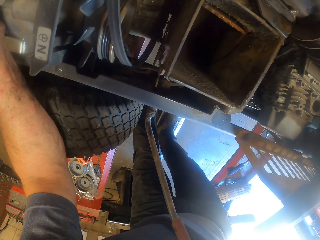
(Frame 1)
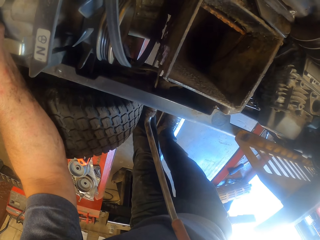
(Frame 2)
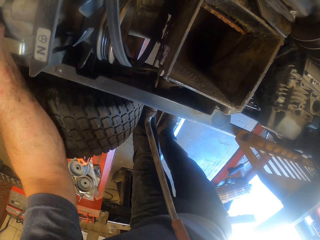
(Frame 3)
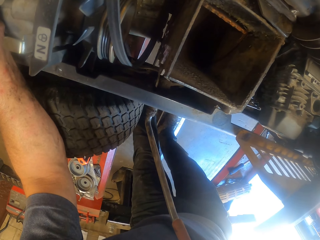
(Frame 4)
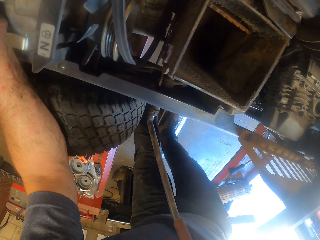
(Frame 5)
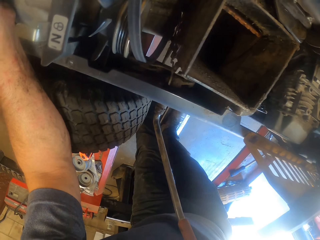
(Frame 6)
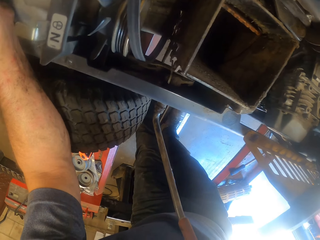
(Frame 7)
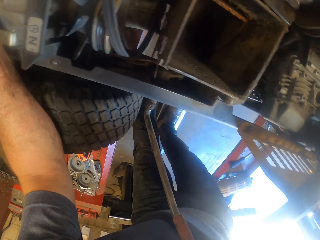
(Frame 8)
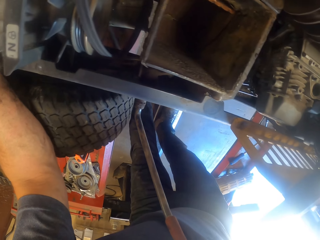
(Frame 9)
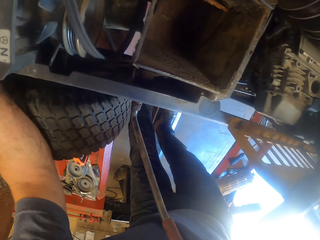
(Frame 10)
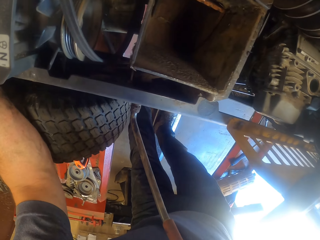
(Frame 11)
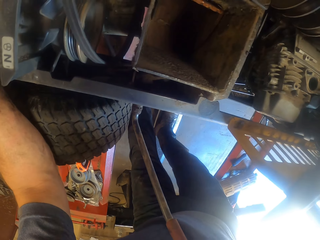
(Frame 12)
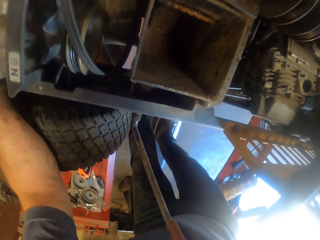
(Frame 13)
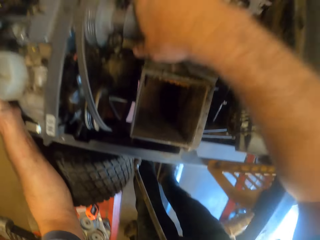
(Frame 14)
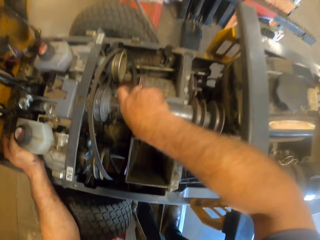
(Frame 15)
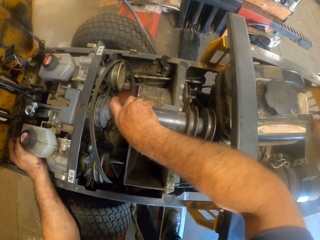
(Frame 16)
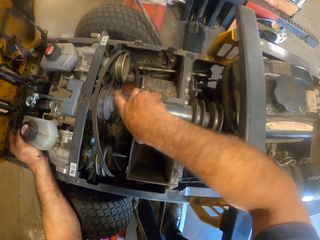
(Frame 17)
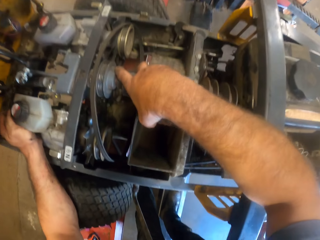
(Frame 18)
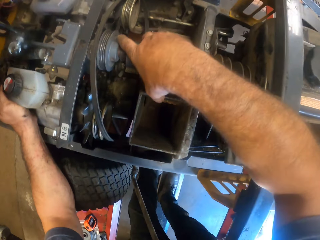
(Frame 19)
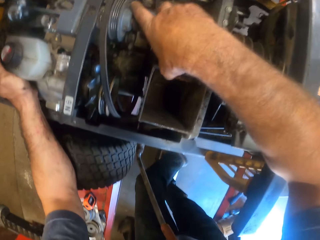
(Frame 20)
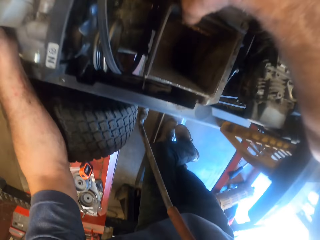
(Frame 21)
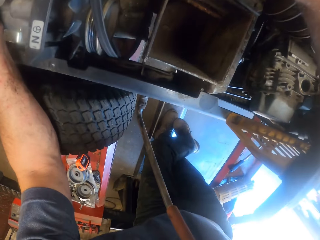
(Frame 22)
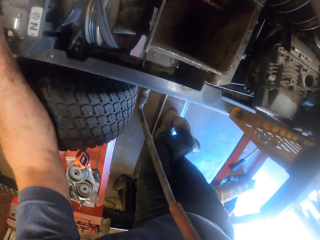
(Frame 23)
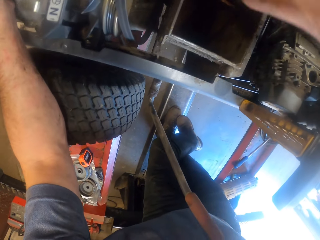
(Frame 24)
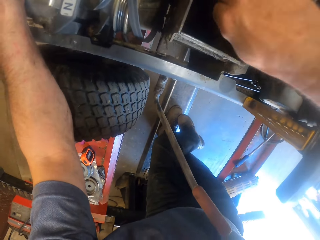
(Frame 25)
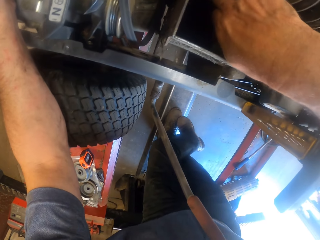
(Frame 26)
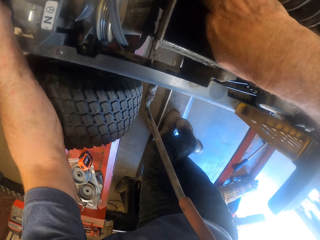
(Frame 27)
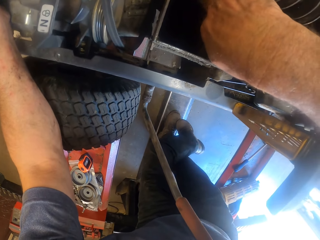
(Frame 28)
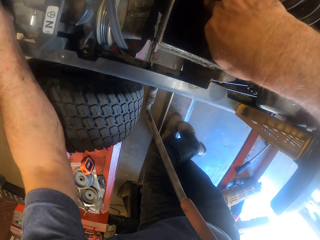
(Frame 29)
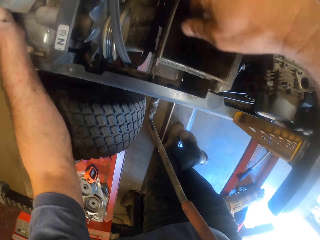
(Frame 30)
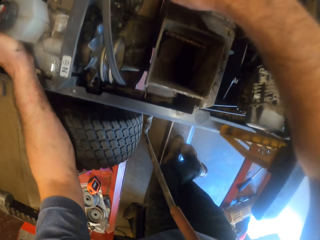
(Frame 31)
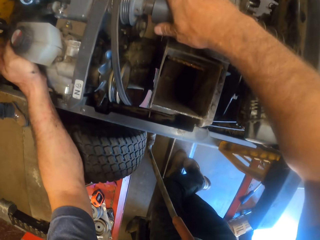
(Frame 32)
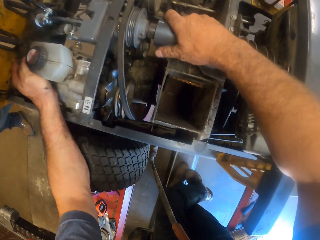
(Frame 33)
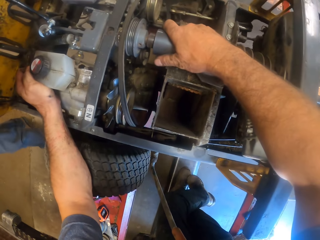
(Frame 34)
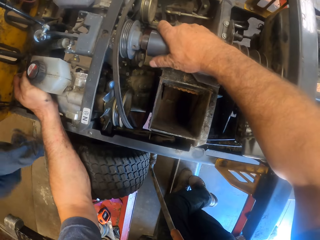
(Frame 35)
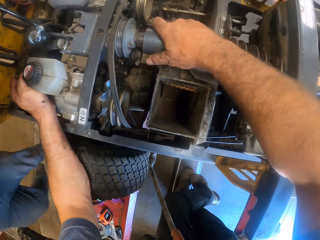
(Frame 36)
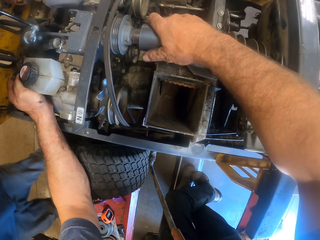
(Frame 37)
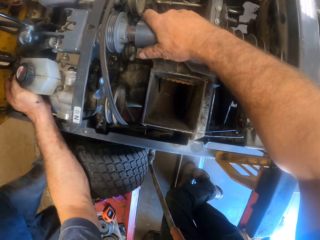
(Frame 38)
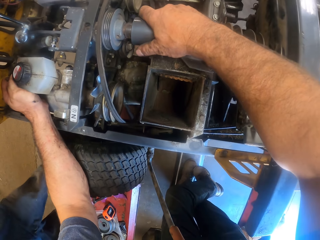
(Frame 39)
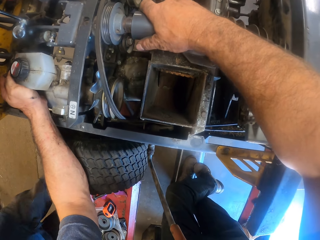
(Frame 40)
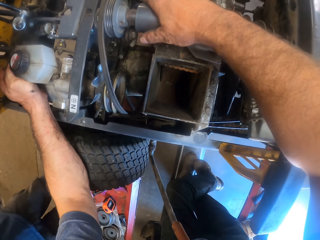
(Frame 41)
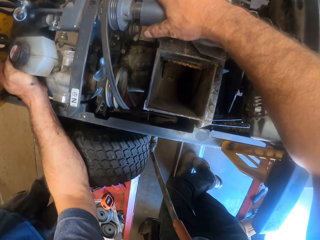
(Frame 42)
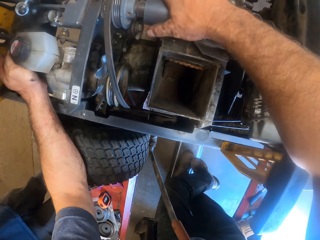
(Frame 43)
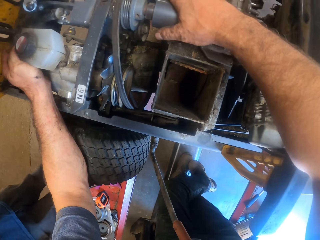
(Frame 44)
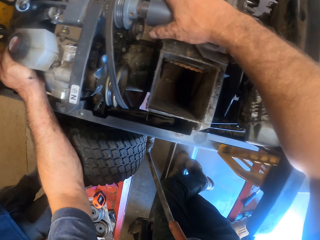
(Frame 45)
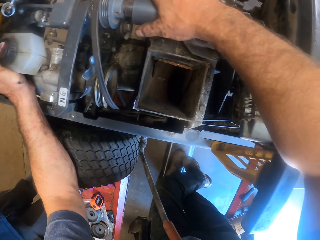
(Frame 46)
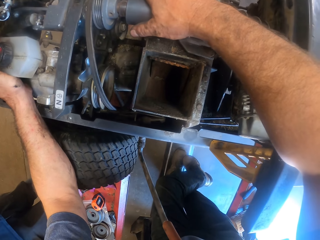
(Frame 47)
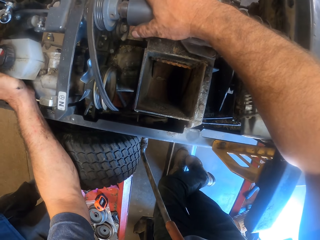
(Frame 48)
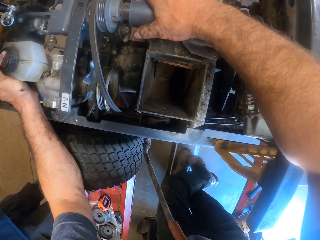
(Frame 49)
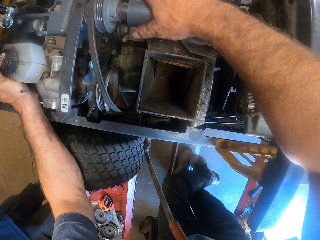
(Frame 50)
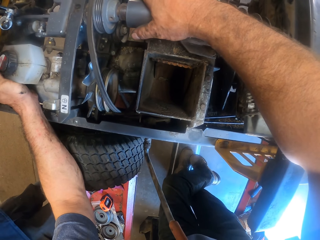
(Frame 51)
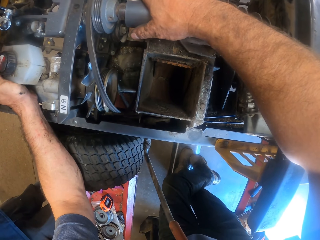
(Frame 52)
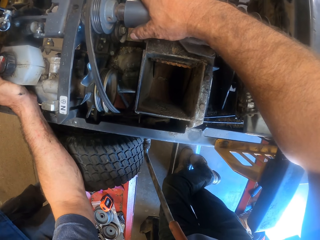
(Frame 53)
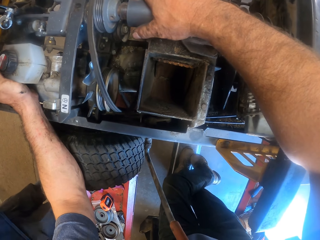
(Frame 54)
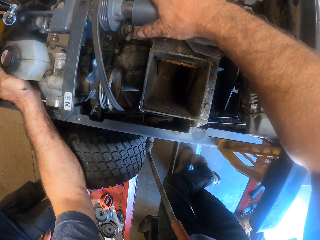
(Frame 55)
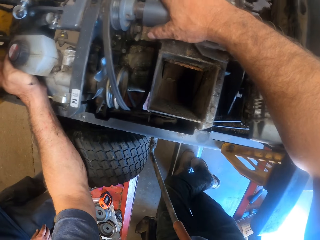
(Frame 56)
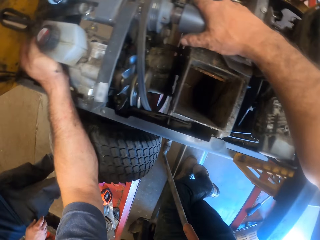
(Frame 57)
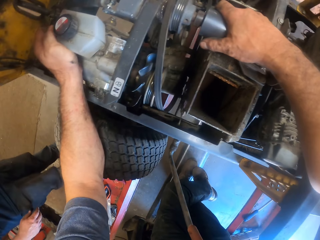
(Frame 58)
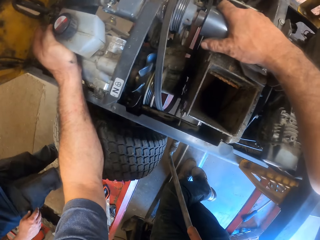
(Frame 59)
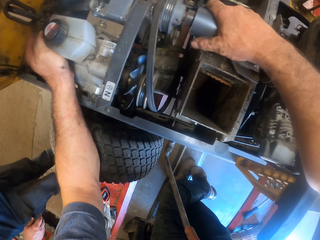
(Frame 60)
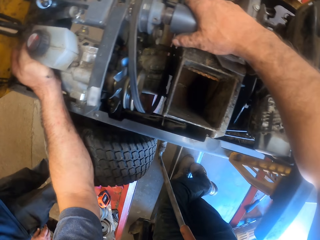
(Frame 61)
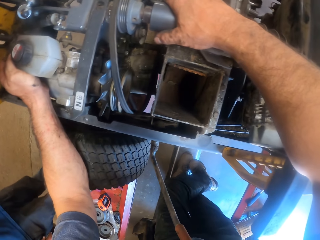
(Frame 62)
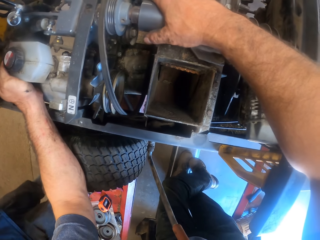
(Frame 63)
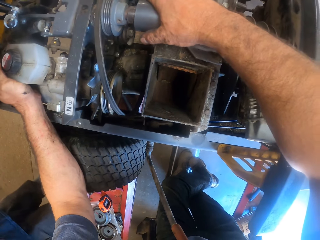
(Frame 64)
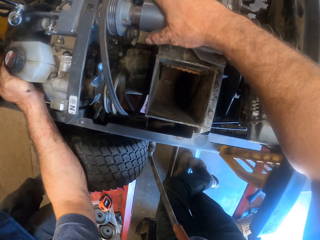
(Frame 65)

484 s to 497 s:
The camera wearer turns the crankshaft of the lawn mower with his right hand. He puts his right hand into the air inlet of the lawn mower. He puts his right hand on the crankshaft of the lawn mower. A worker walks towards the camera wearer. The worker walks around. The worker talks with the camera wearer. The worker stands beside the camera wearer.

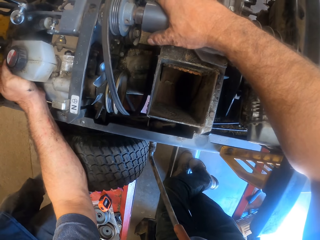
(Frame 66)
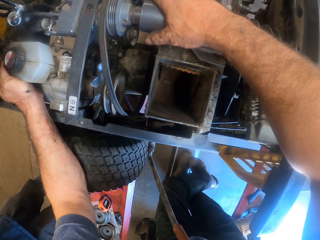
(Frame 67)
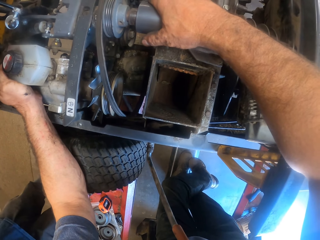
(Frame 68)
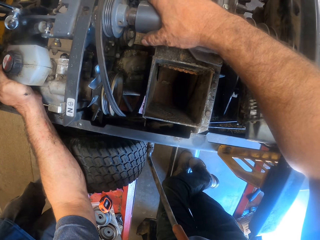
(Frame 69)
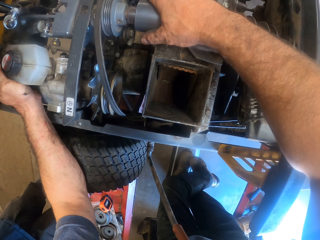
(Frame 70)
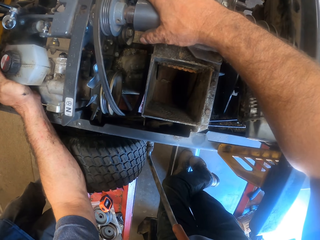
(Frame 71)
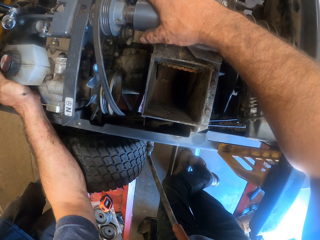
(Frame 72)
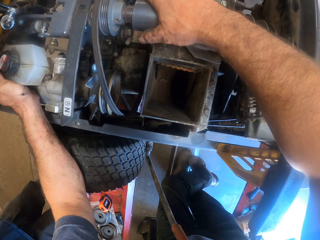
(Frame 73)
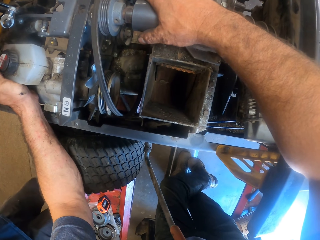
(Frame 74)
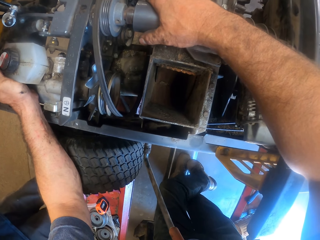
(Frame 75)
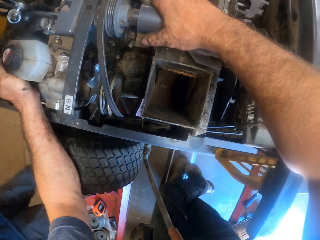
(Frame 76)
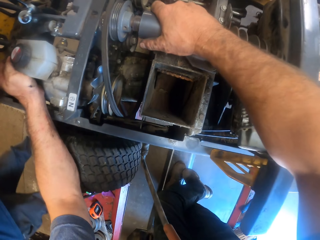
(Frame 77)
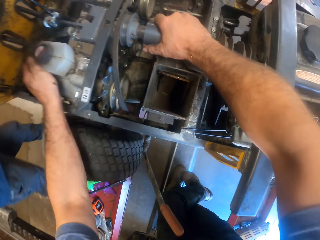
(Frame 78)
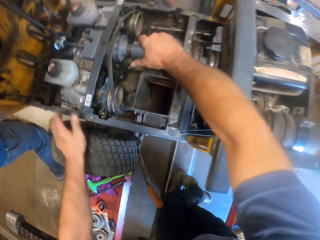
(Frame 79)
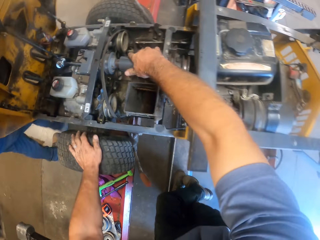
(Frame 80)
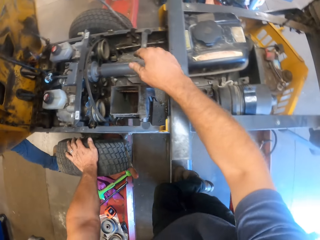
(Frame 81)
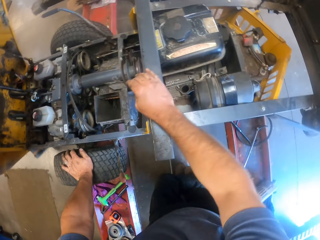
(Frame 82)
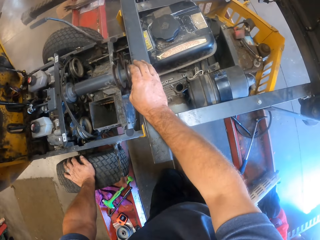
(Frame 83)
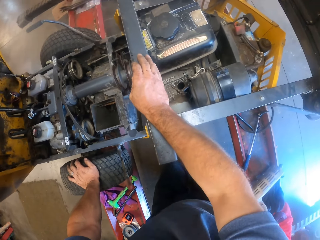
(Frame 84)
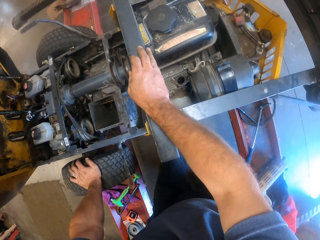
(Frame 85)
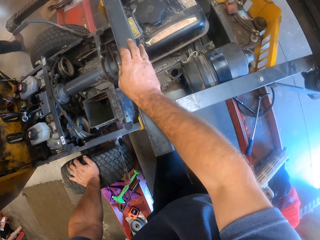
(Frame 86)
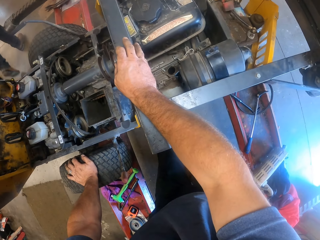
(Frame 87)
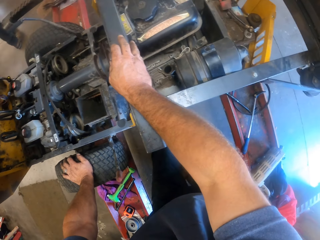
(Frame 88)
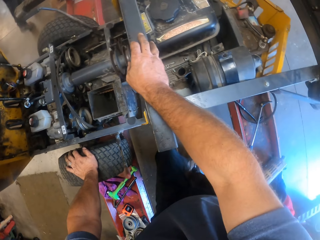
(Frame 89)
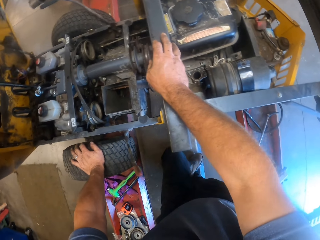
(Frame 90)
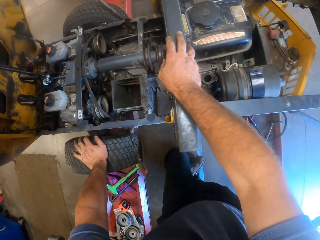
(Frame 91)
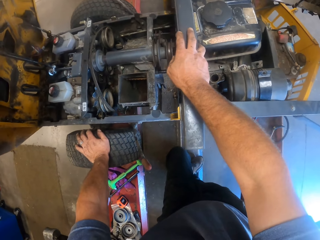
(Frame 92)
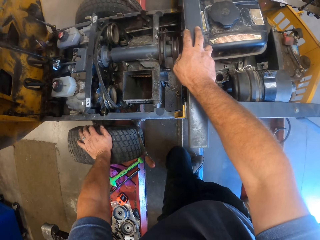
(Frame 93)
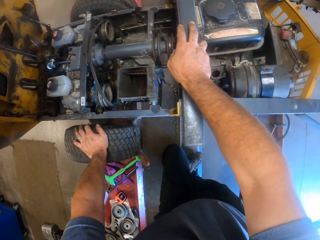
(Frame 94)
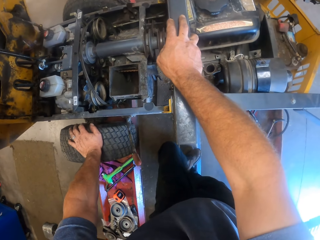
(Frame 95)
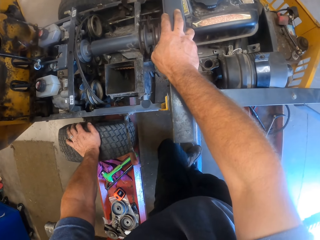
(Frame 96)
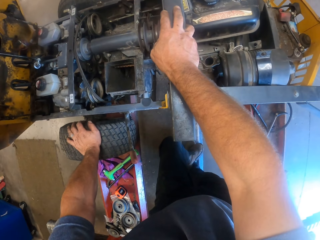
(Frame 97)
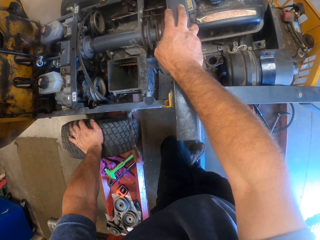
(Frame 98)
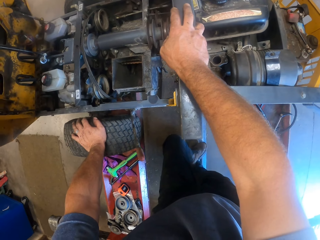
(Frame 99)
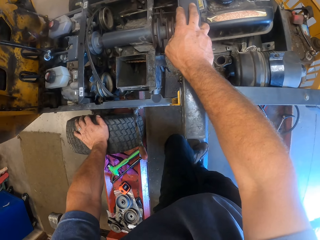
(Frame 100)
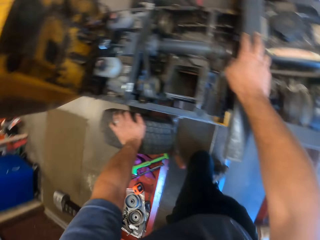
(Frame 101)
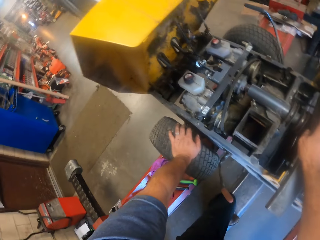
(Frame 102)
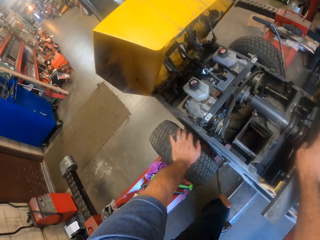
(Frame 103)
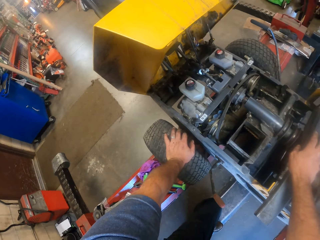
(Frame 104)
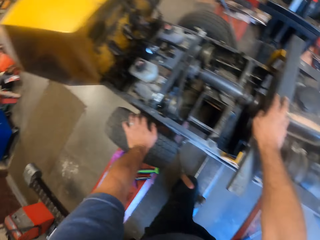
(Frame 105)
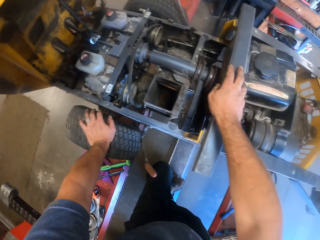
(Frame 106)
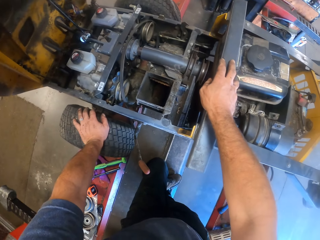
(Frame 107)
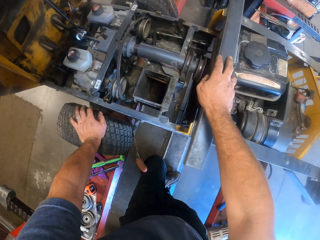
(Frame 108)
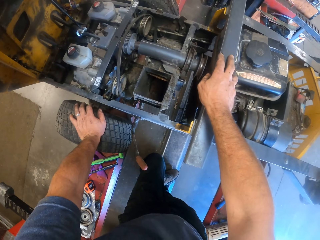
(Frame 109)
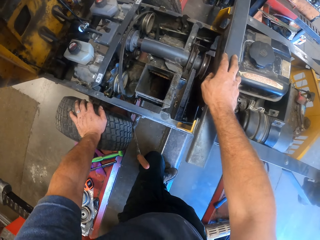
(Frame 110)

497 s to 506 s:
The camera wearer stands up from the lawn mower. A worker walks around. The worker walks away from the camera wearer. The camera wearer inspects the lawn mower.
